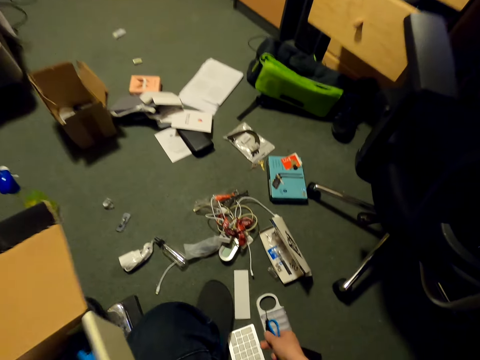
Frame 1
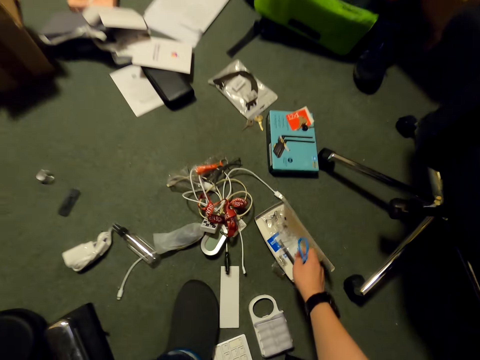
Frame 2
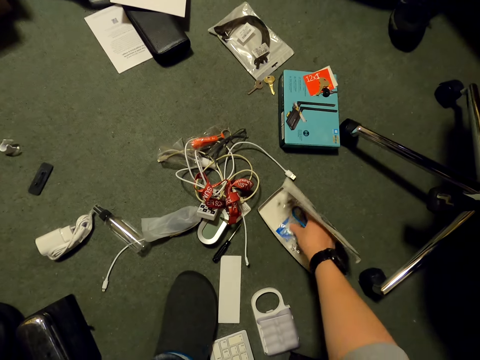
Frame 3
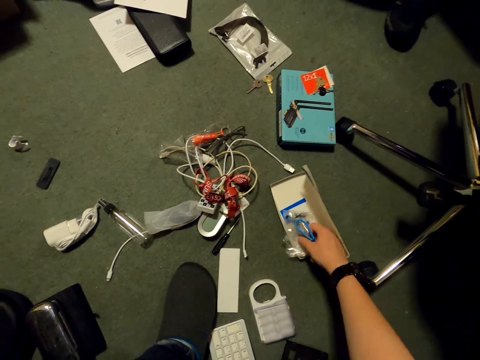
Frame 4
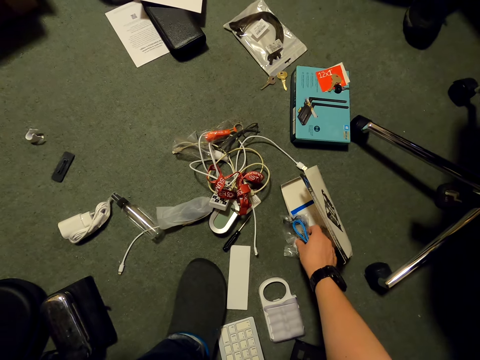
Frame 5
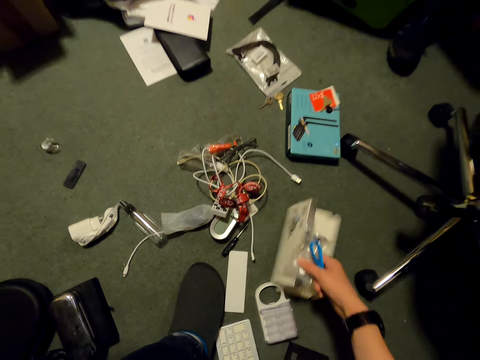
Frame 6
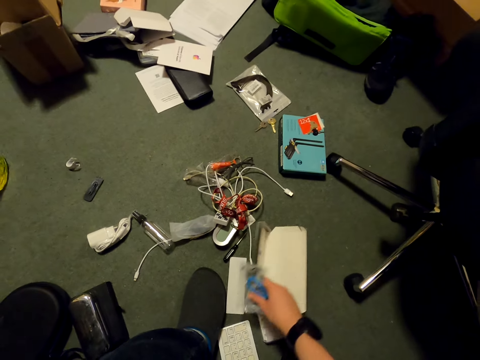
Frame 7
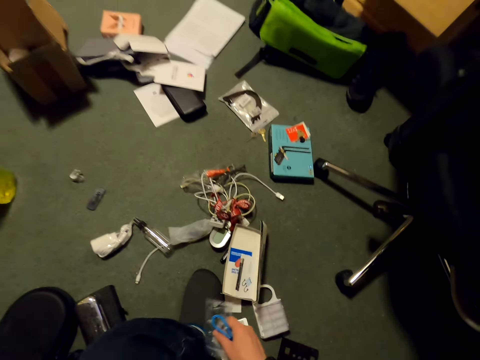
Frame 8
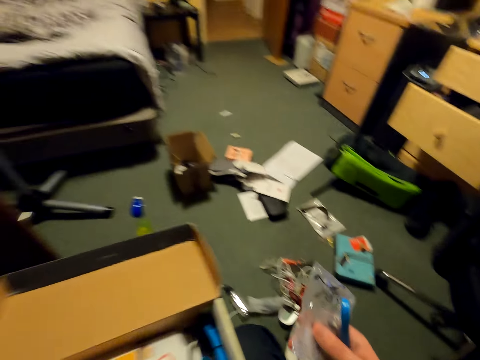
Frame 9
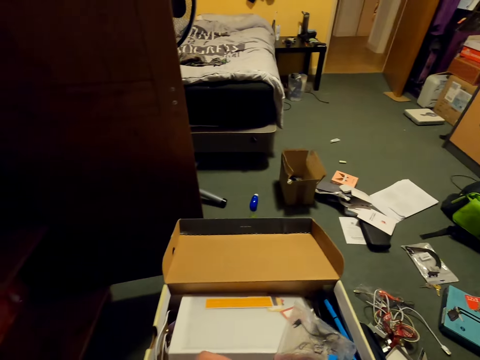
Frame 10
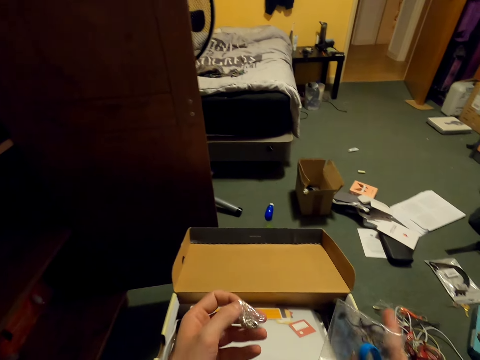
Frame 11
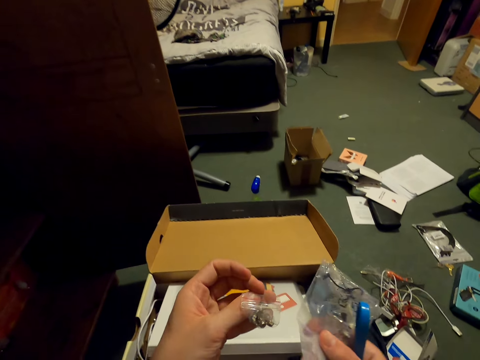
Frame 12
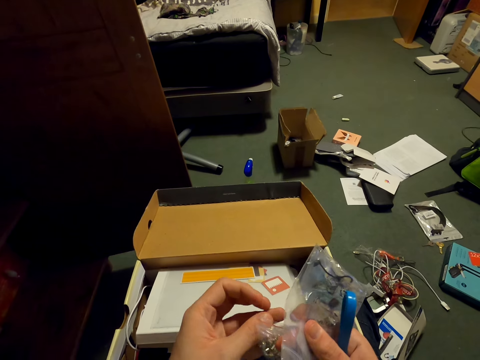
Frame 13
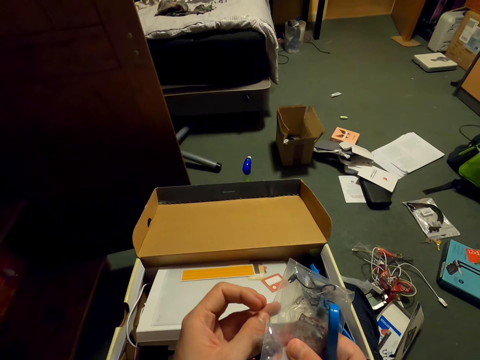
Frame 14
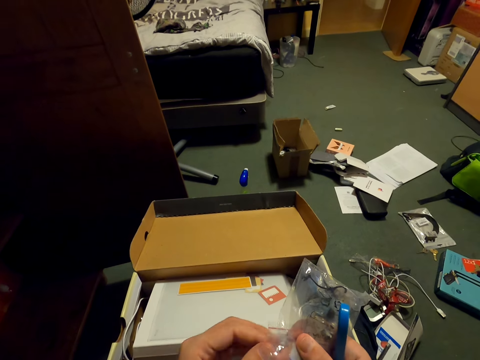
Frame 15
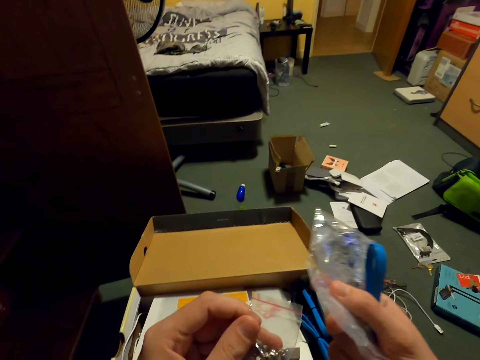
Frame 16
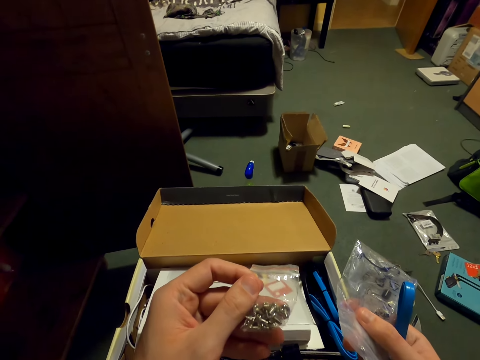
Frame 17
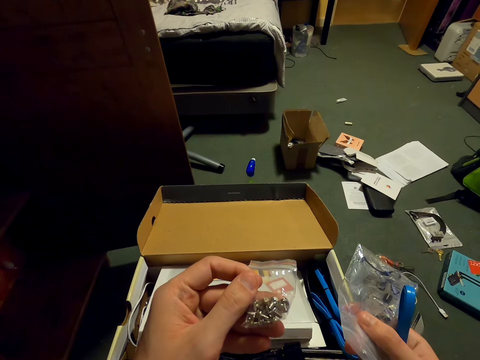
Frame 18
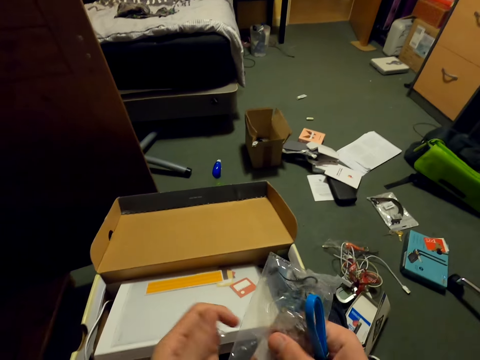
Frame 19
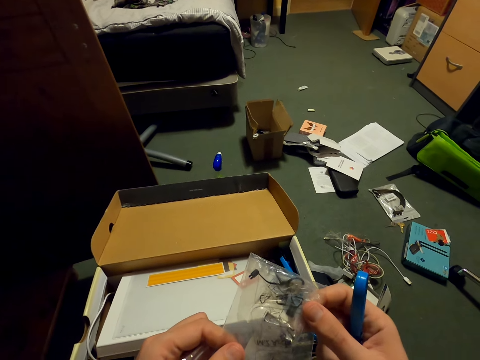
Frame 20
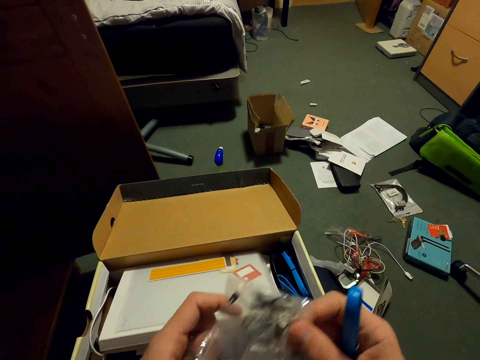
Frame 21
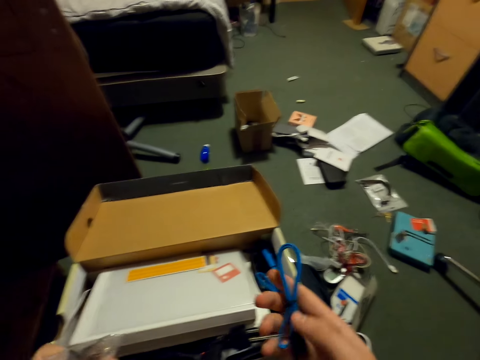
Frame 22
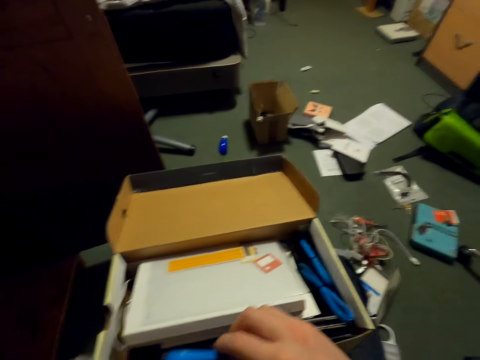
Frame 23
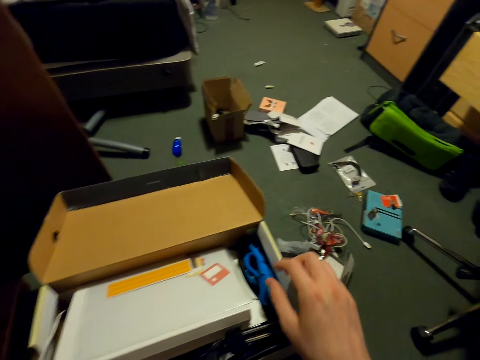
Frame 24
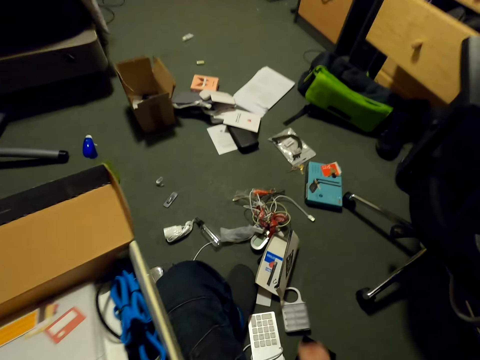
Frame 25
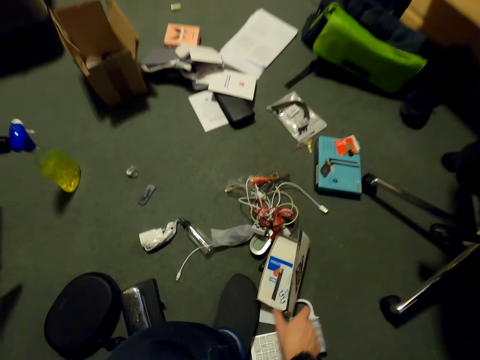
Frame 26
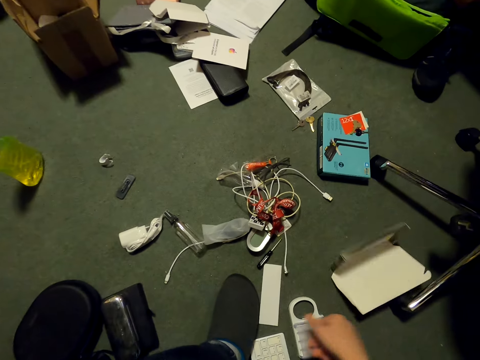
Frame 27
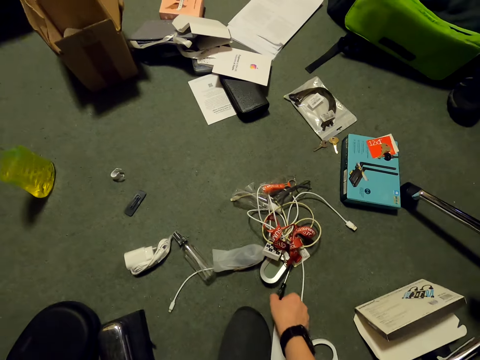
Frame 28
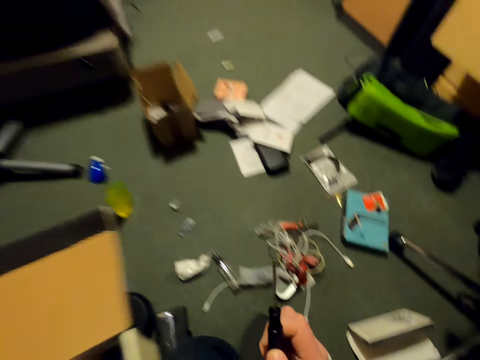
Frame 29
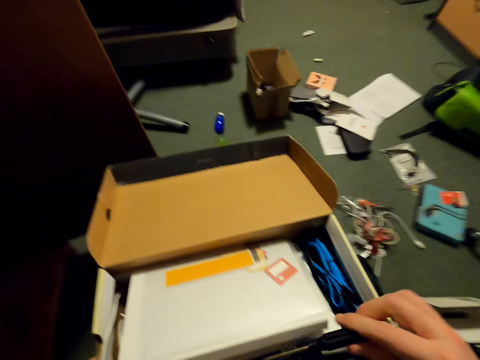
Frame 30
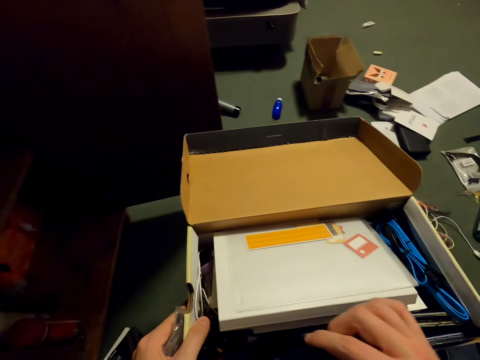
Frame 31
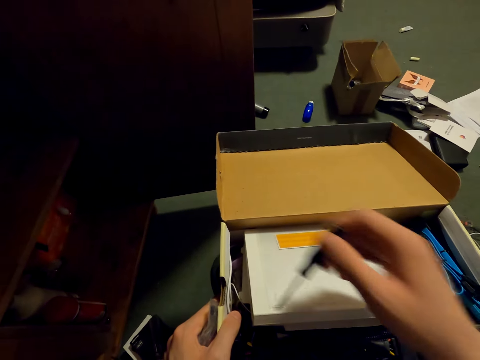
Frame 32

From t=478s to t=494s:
The camera wearer puts the cable in the box. They drop the screwdriver on the floor. They pick paper. They pick screws from the box and hold the screws with both hands. They place the cable in the box. They push the box aside on the floor. They put the paper aside. They pick the screwdriver from the floor.

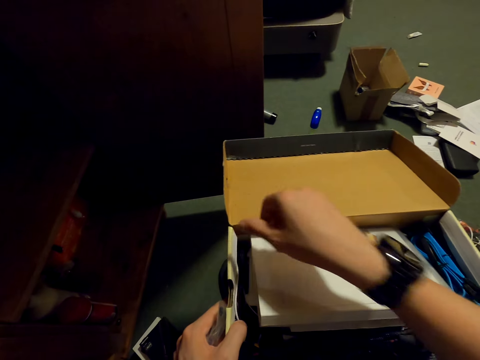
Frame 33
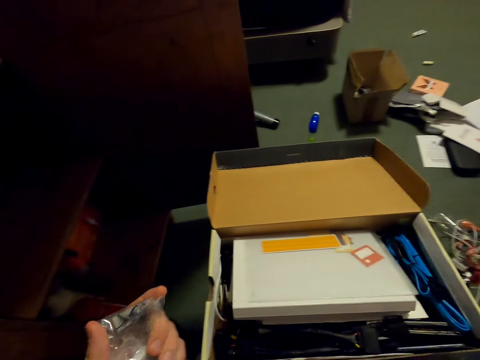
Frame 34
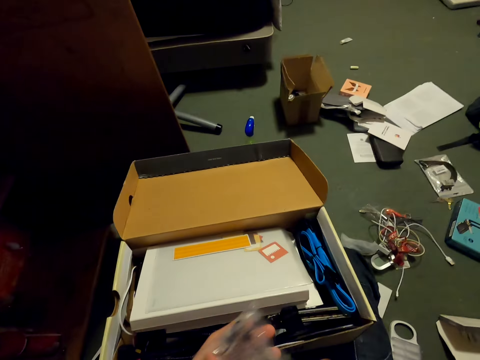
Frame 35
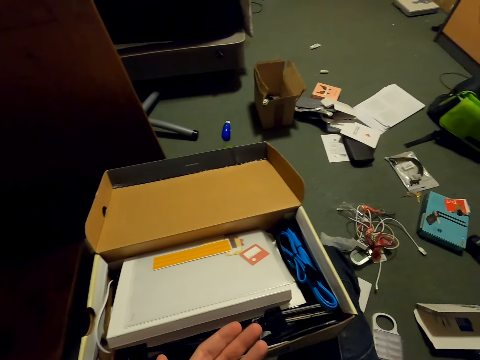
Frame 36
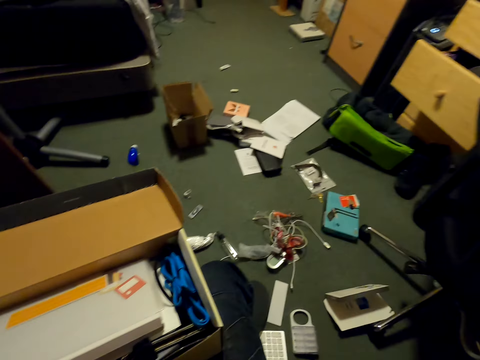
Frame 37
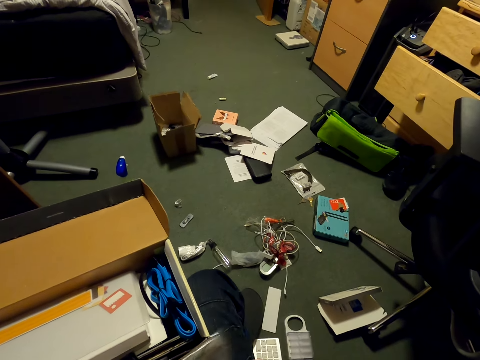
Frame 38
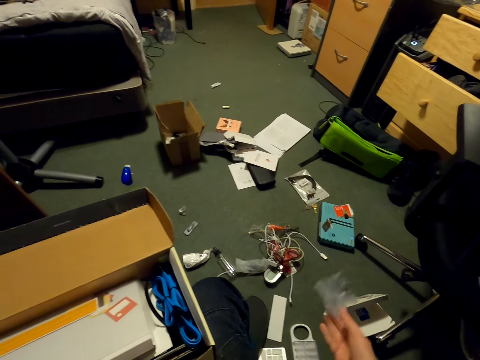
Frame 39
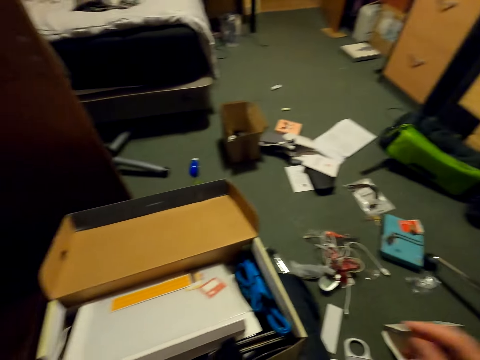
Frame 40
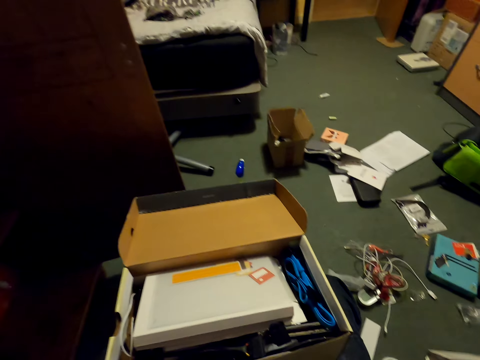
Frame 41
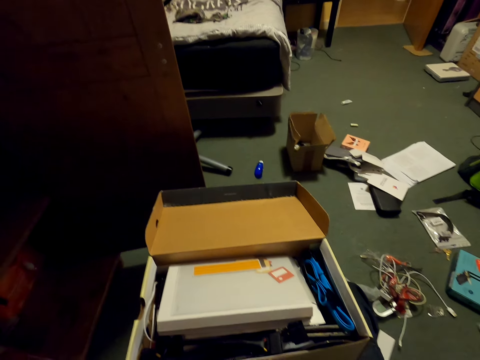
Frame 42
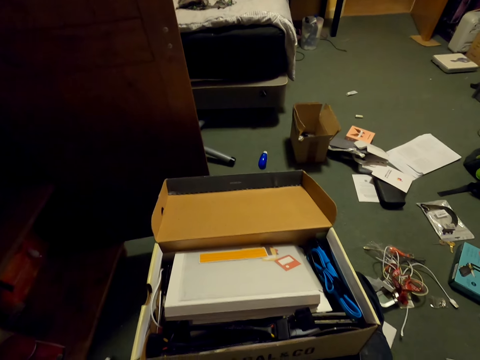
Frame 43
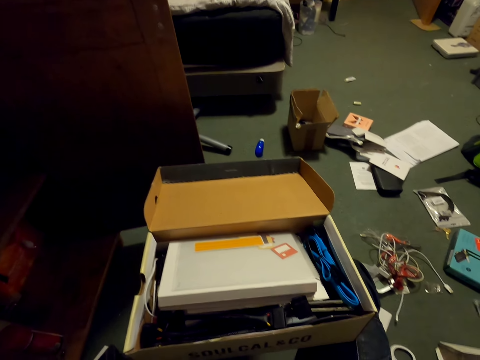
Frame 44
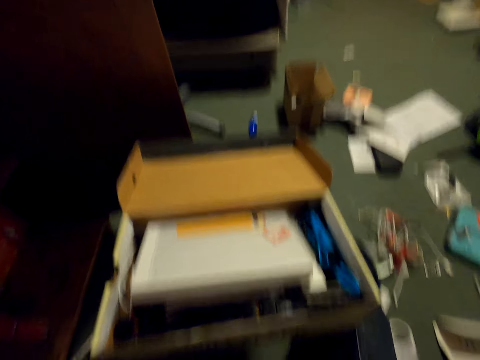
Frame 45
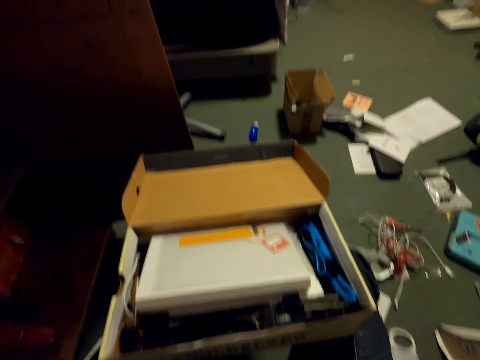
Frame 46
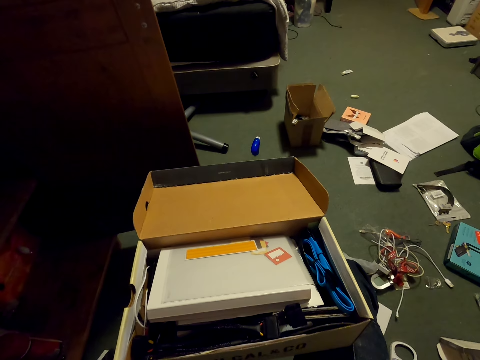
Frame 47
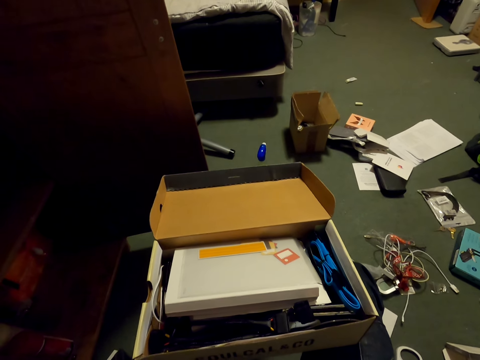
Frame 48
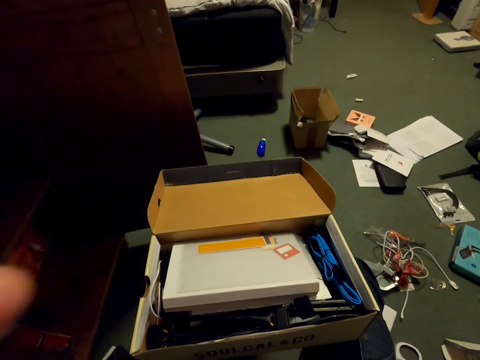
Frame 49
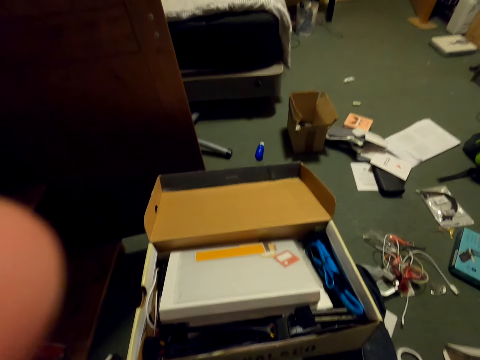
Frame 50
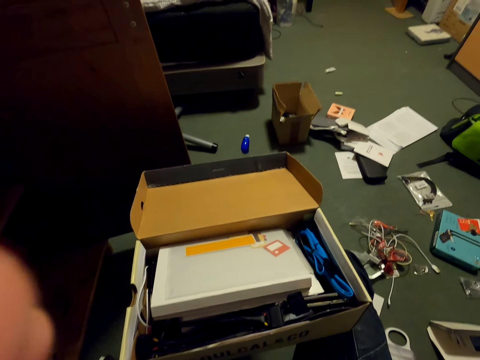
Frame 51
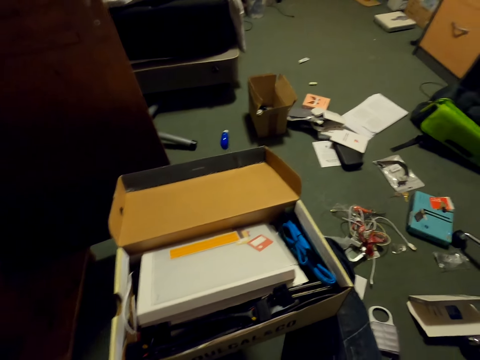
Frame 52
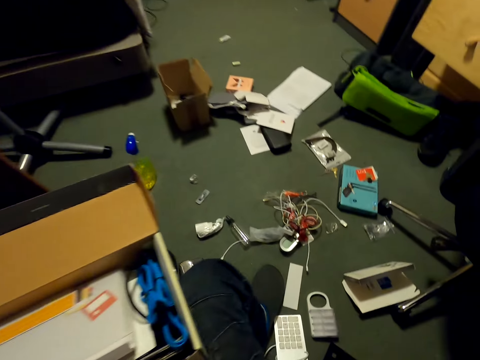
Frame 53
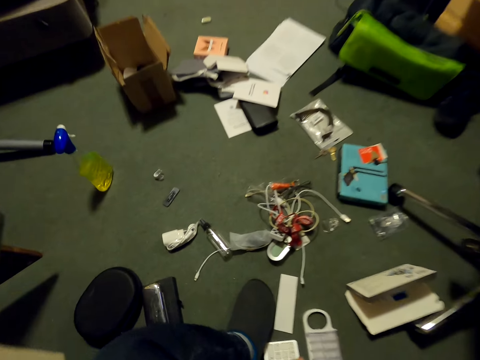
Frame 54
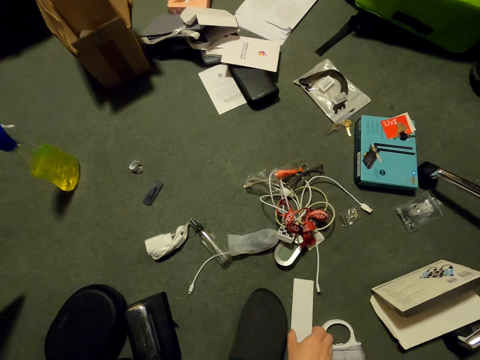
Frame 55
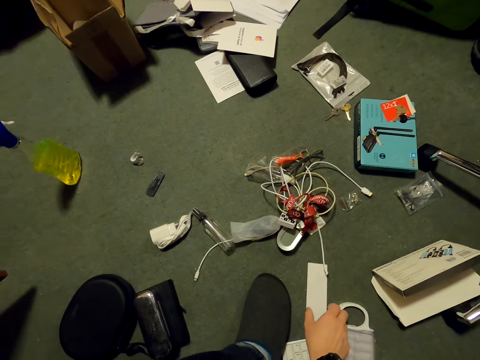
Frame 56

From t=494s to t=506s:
The camera wearer puts the cable aside. They place the screwdriver in the box. They drop a screw on the floor.
